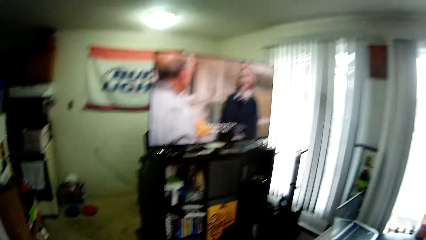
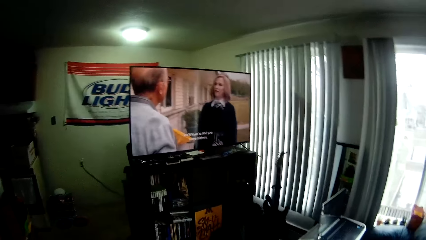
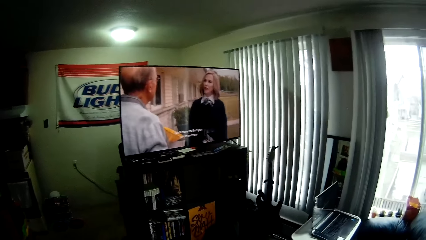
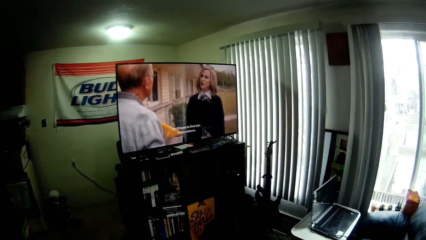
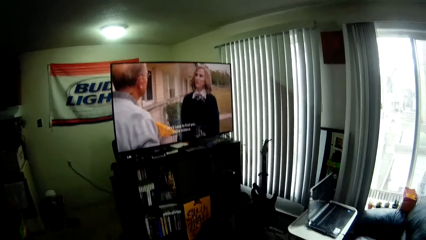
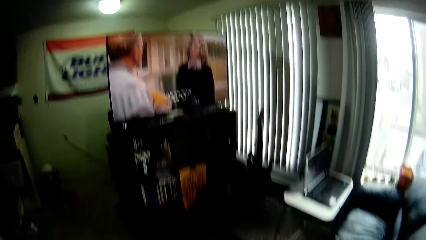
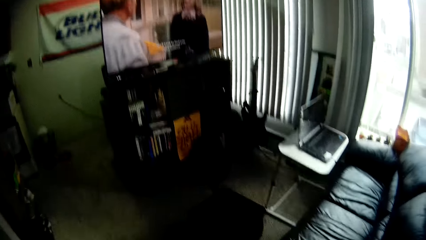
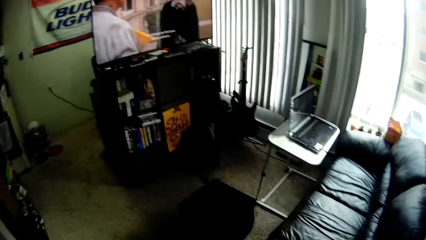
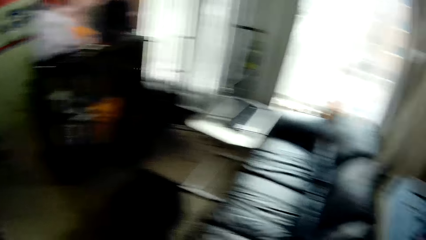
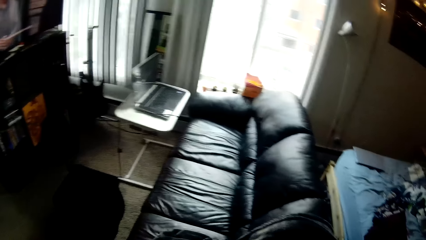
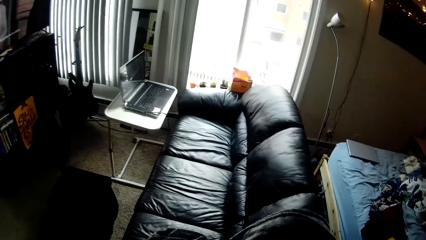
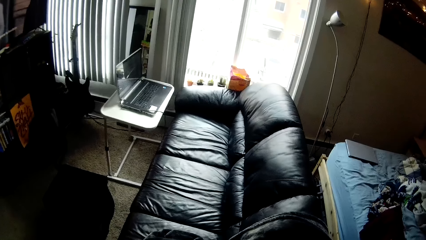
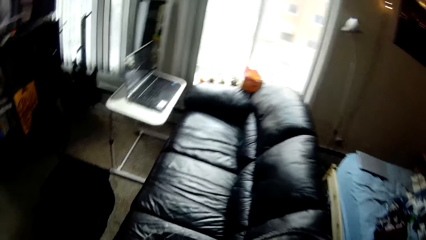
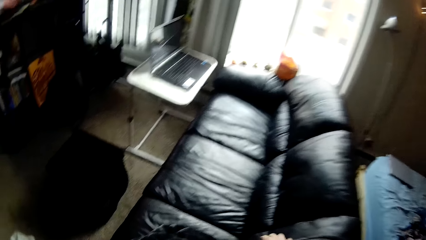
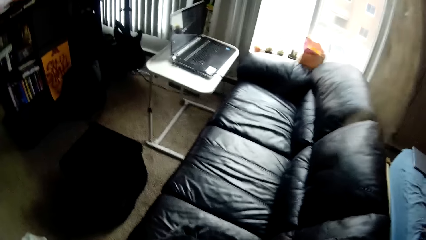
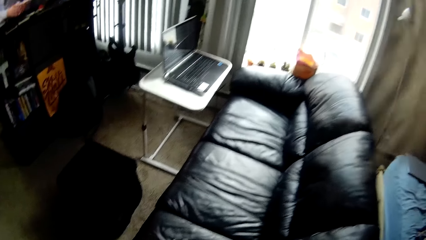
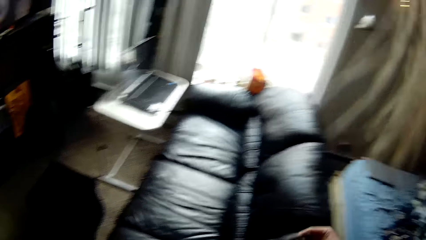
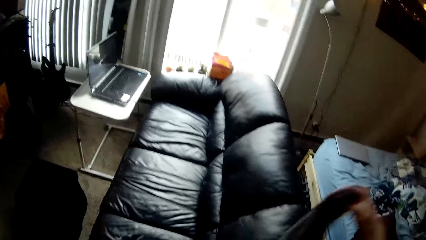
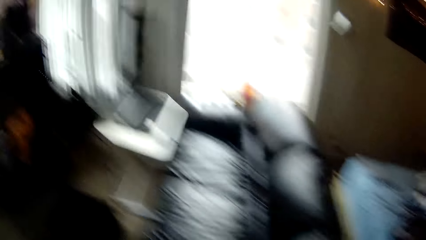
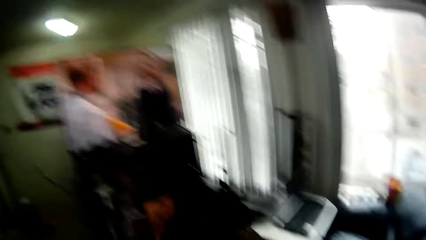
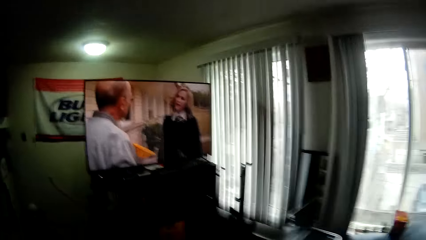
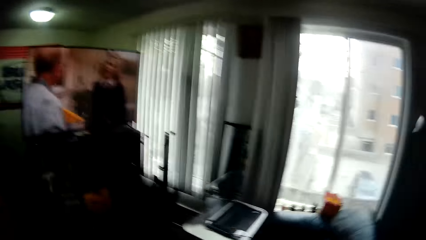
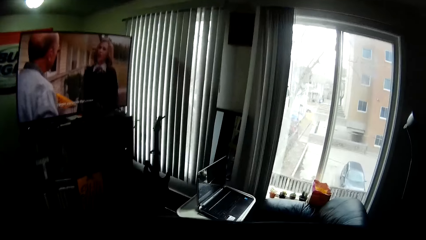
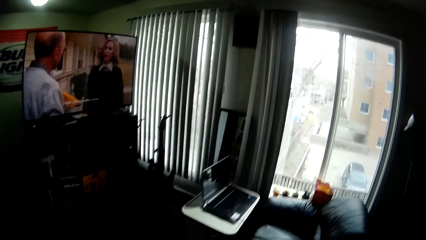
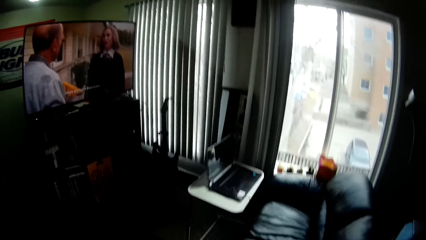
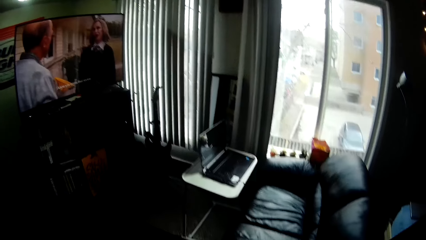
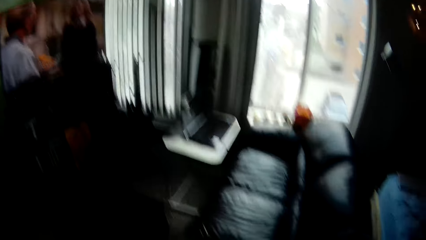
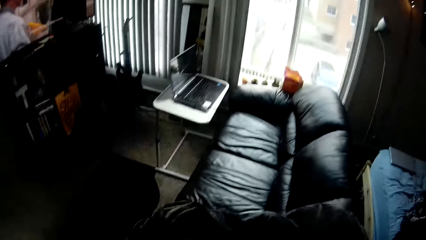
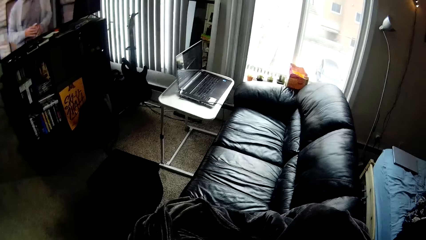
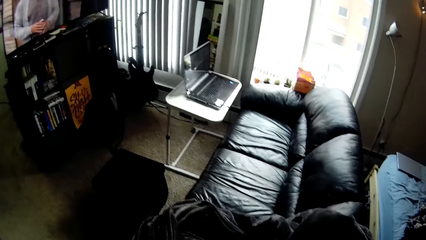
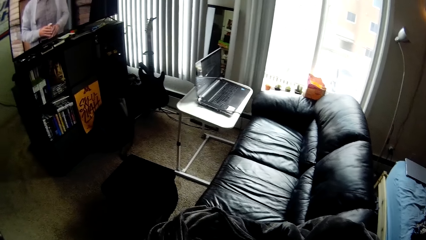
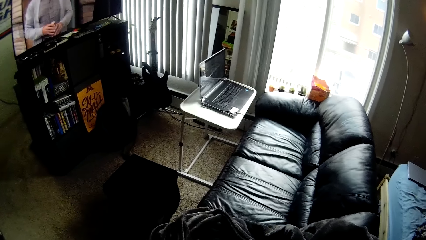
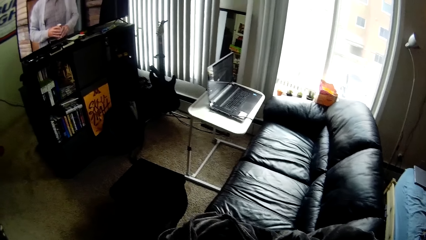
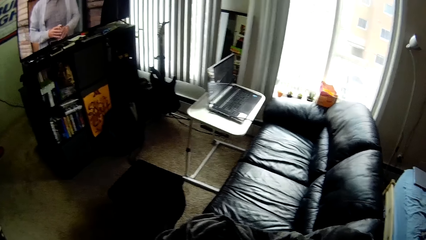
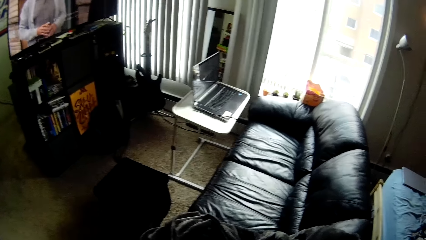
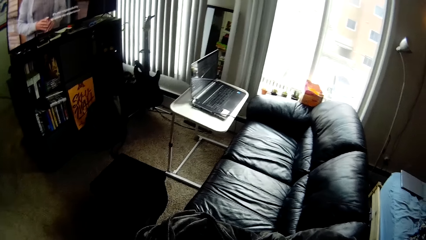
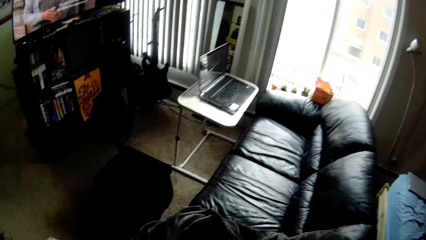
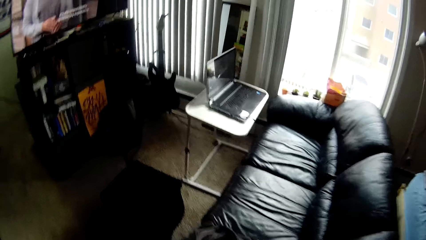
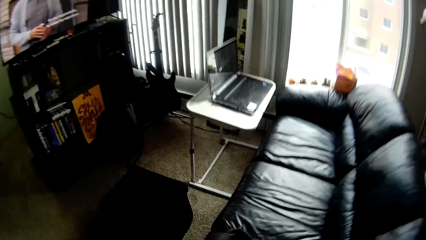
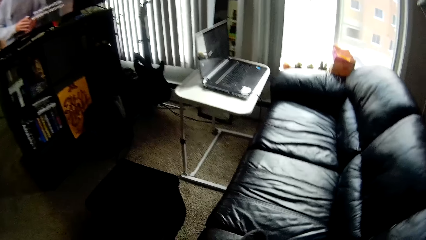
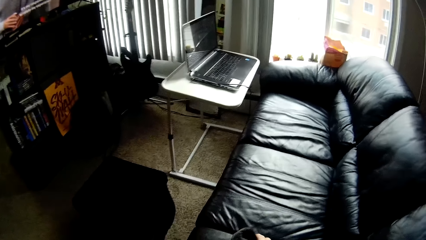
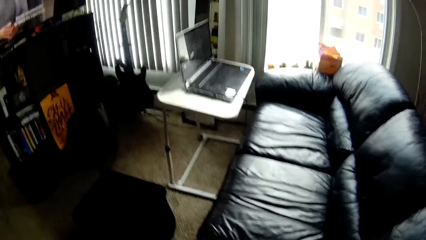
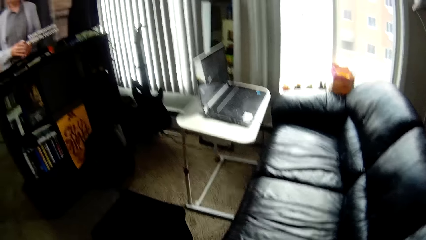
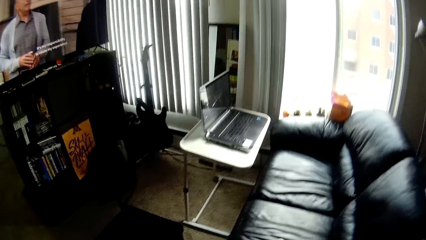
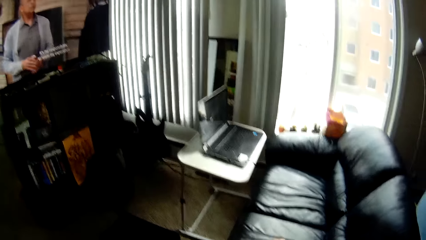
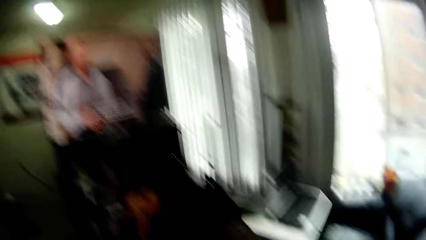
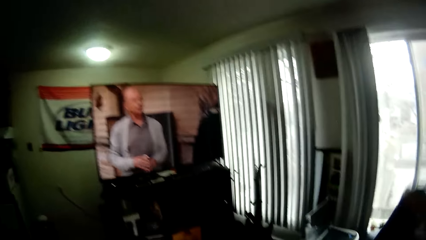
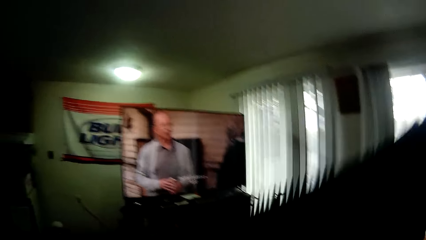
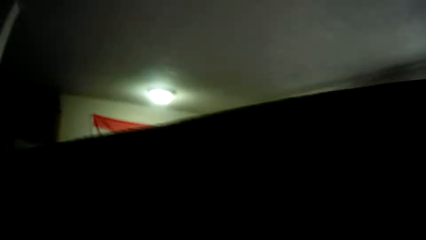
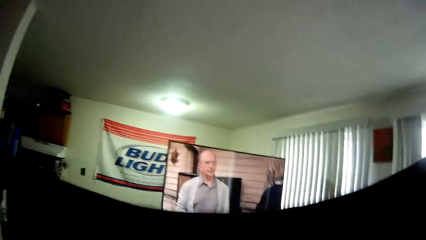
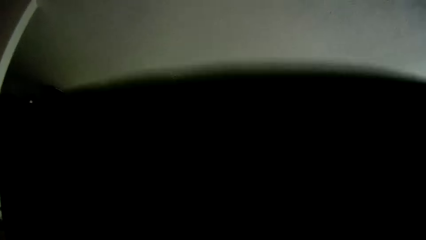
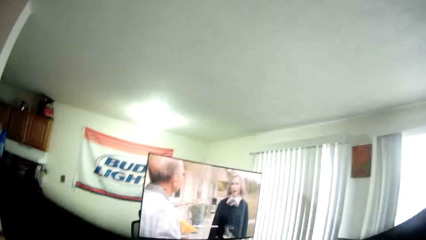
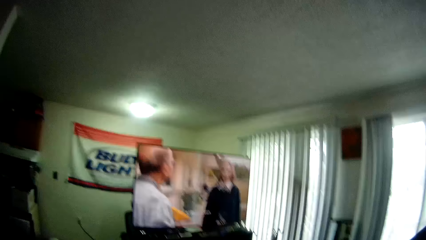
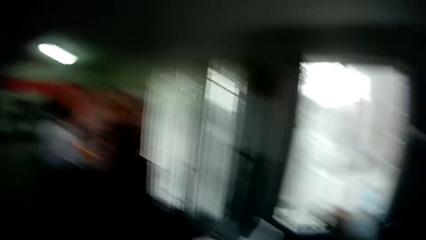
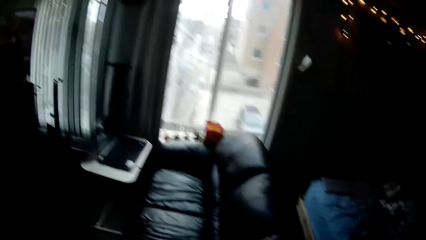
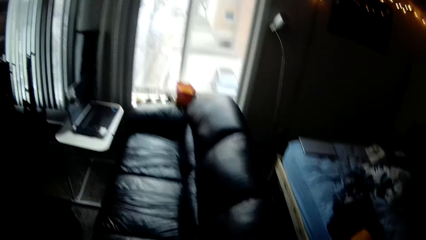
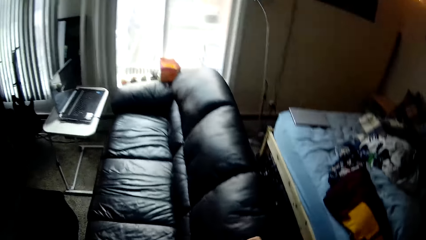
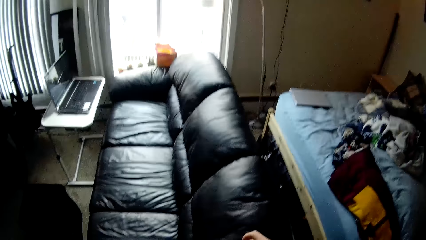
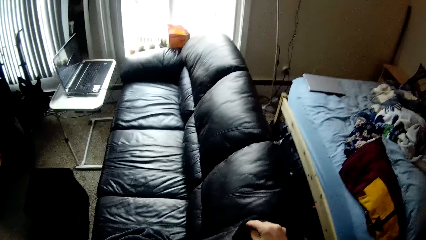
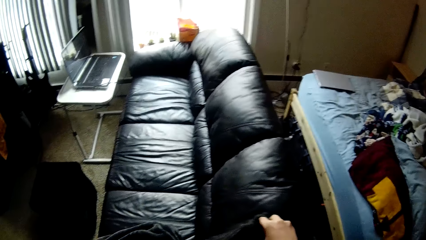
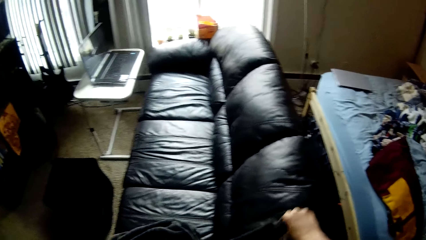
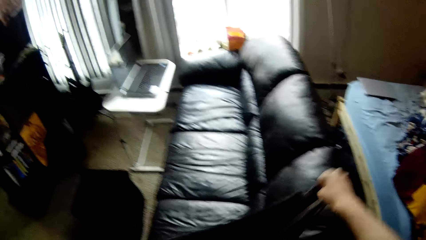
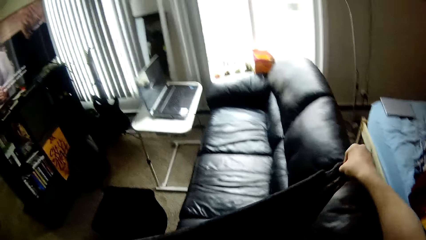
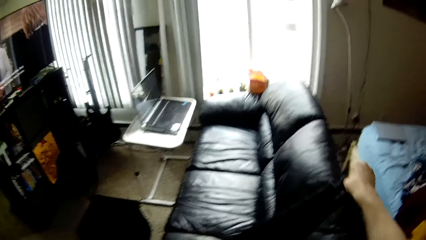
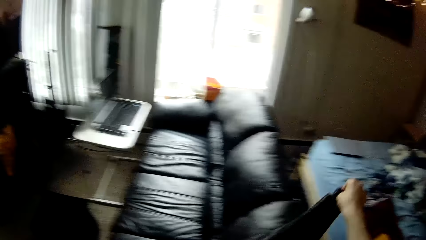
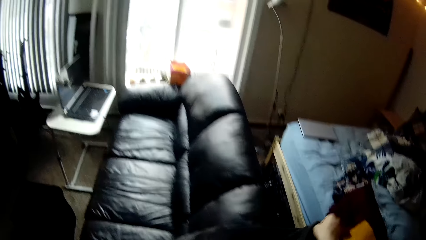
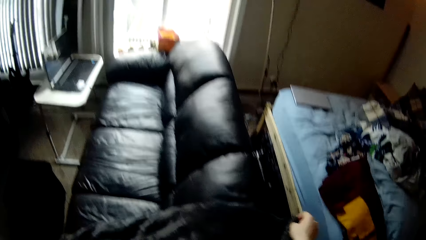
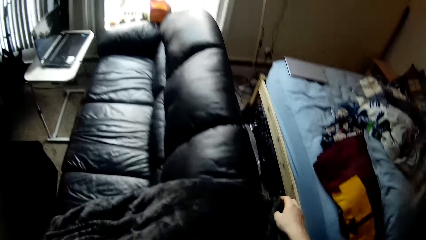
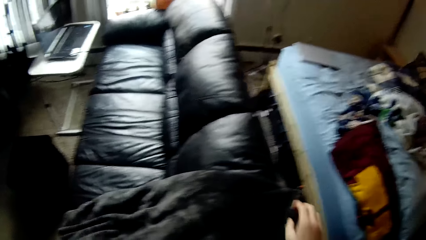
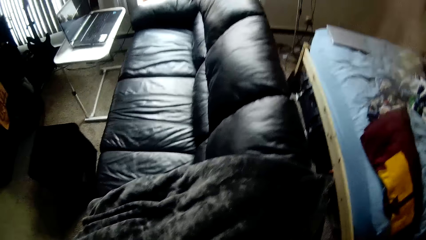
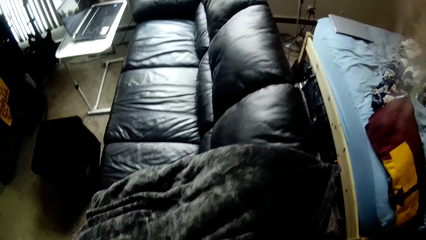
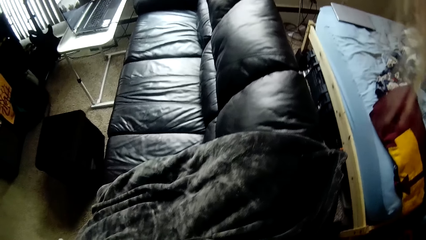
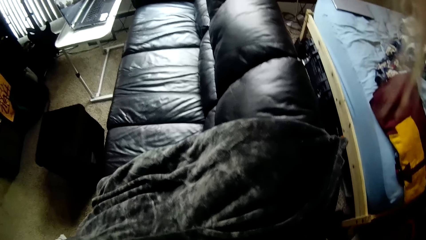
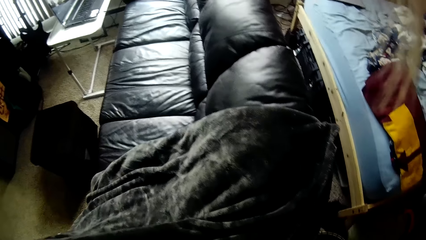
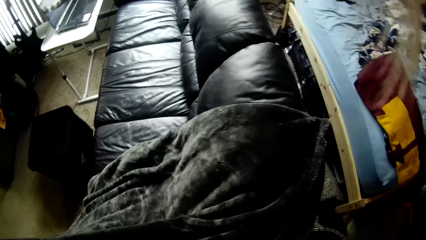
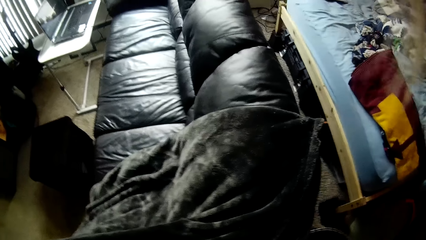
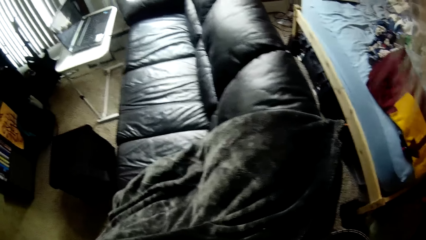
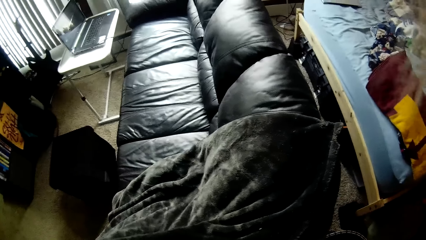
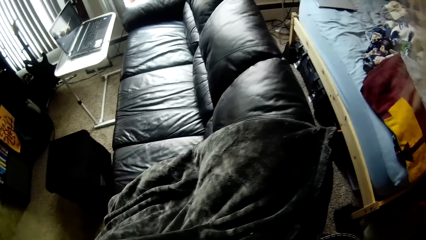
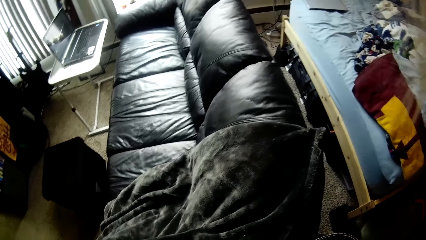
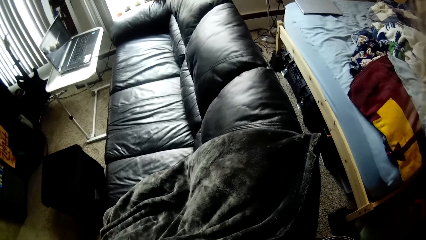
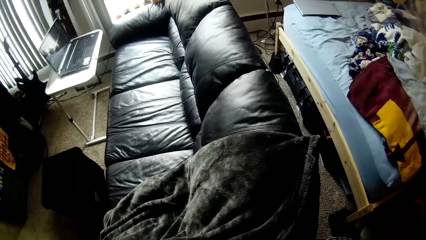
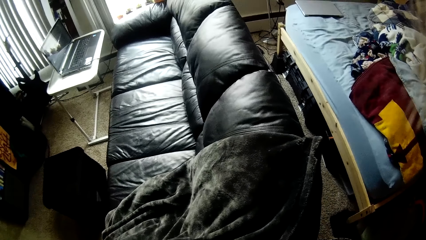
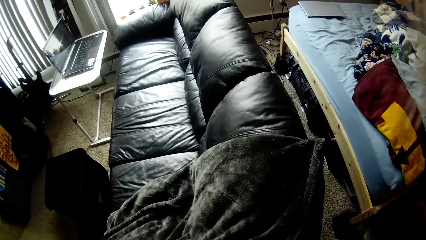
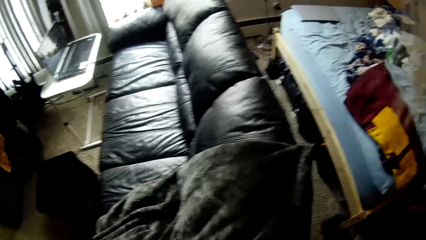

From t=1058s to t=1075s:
The camera wearer looks around a room. They spread a piece of cloth on a seat. They look around the room. They straighten the piece of cloth with hands. They spread the piece of cloth on the seat.
